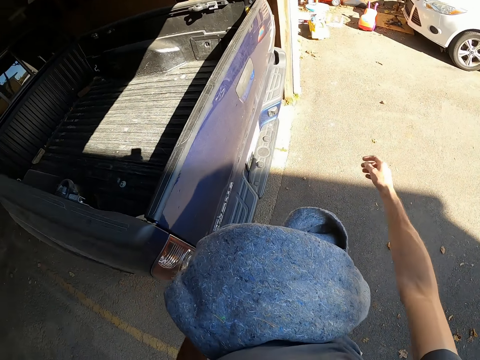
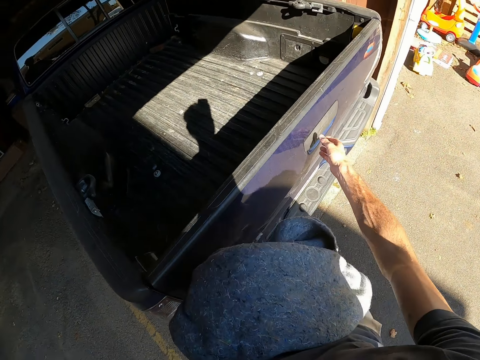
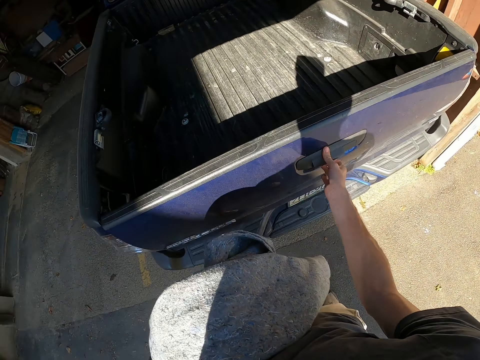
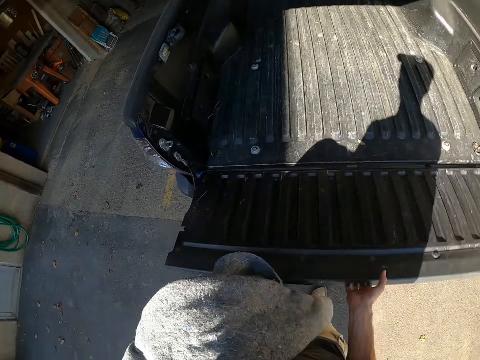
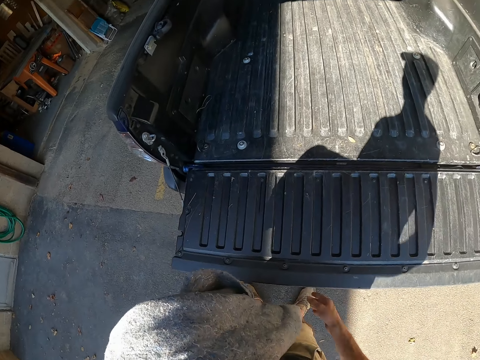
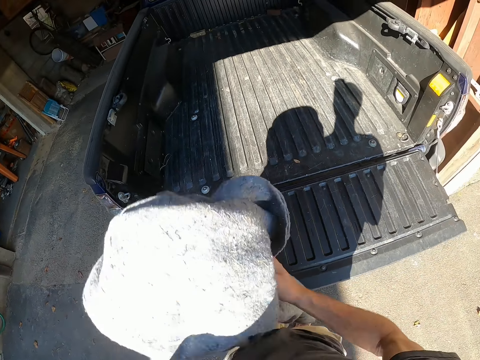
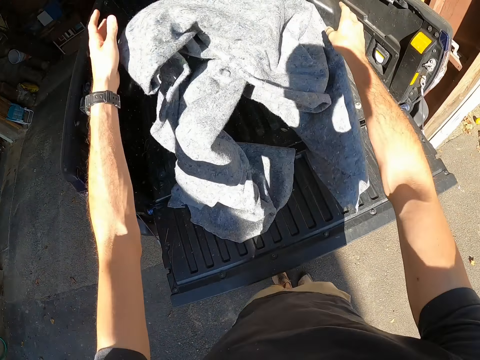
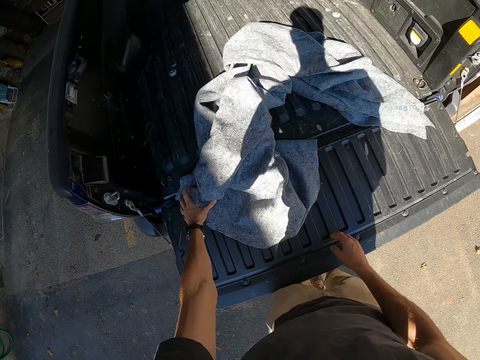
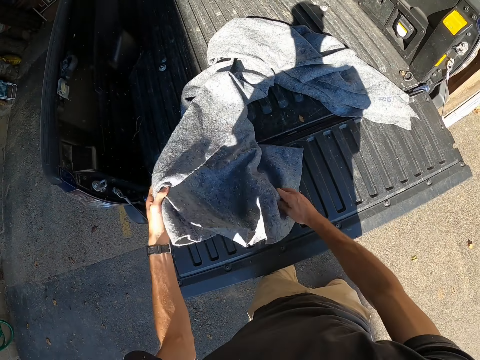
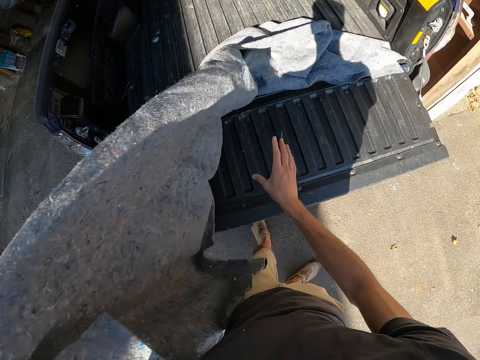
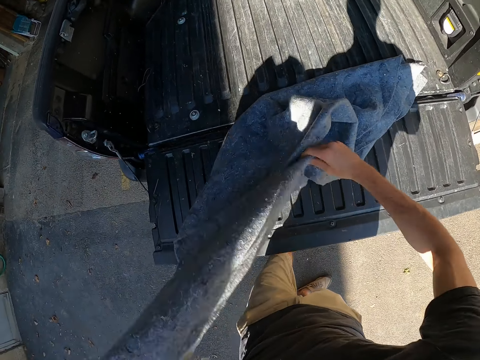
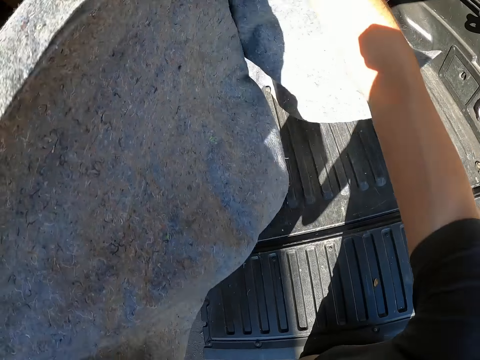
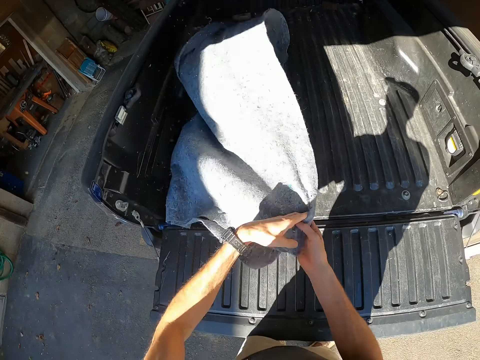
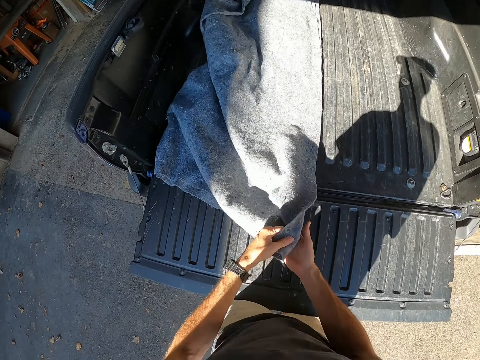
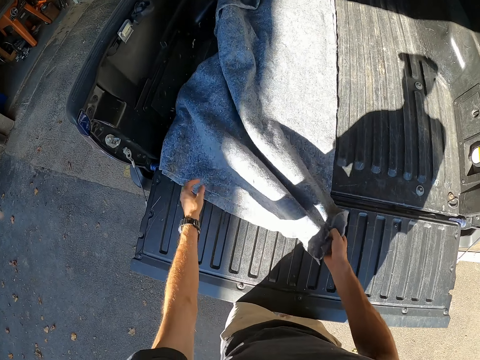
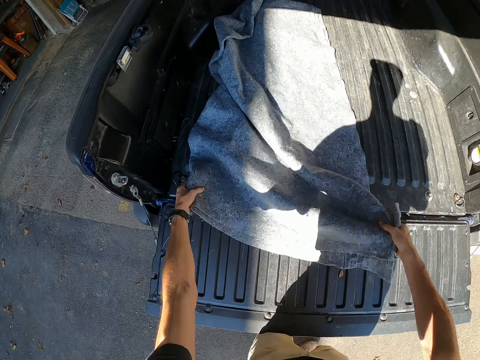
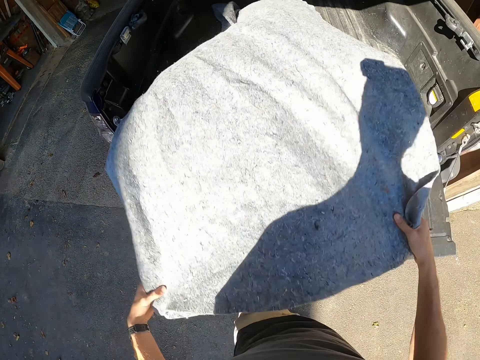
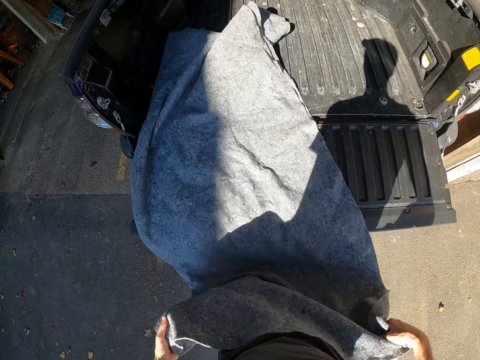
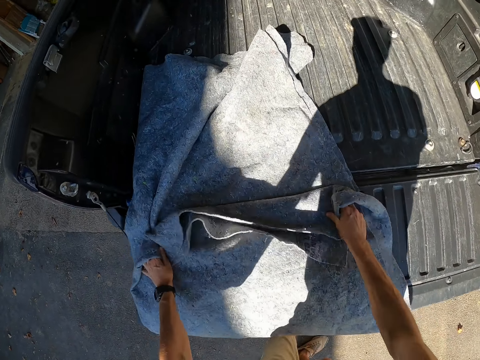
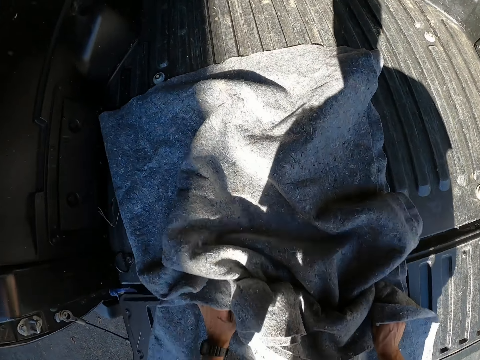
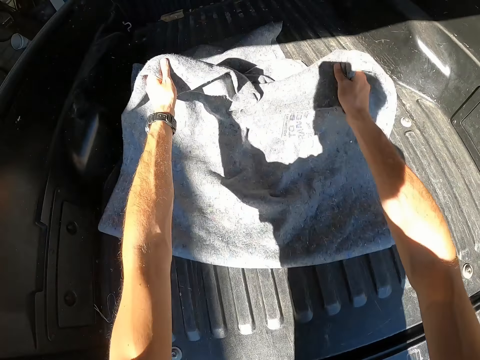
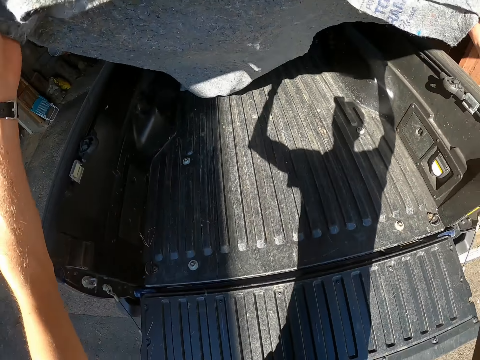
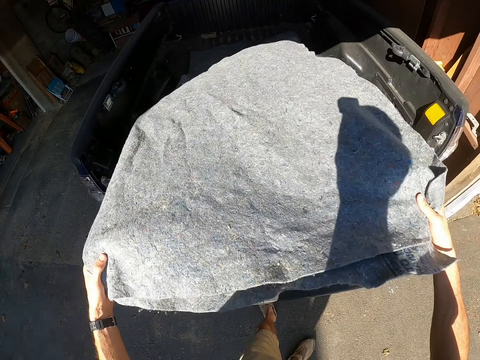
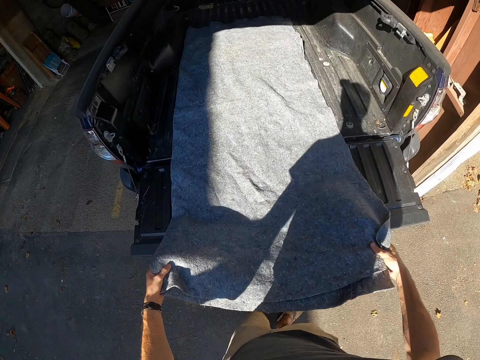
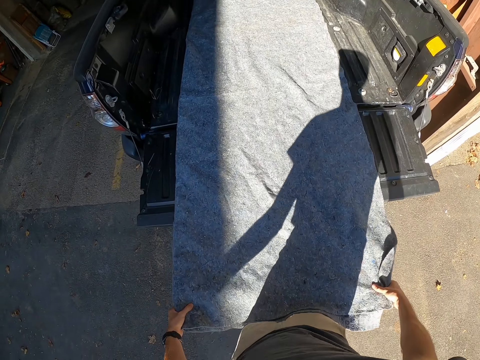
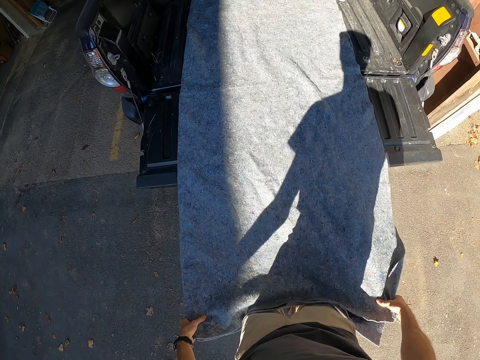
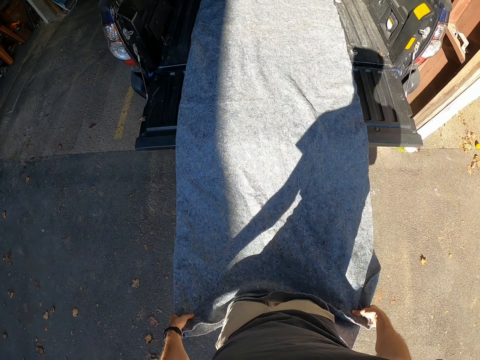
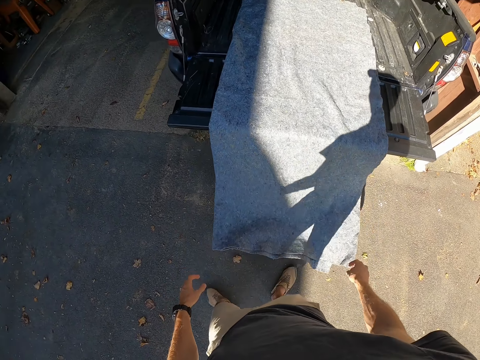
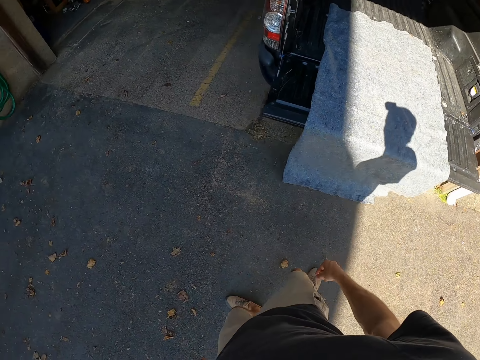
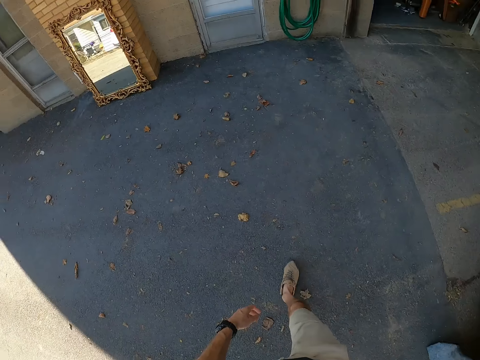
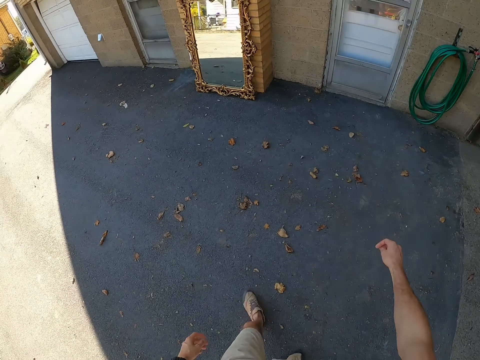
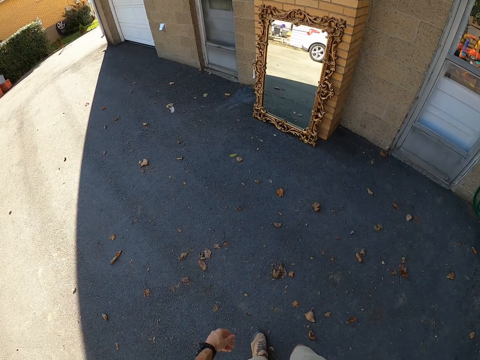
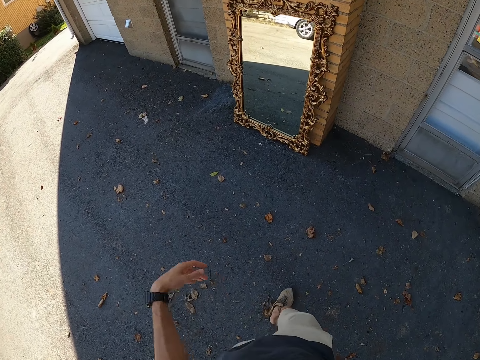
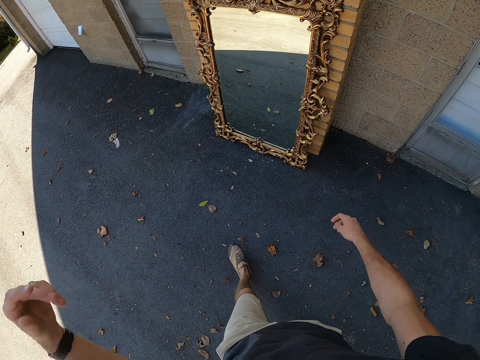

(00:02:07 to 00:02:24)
The camera wearer opens the pickup trunk. They drop the cloth. They unfold the blanket in the pickup trunk. They straighten the cloth. They lift the cloth repeatedly. They drop the cloth. They walk around the compound.

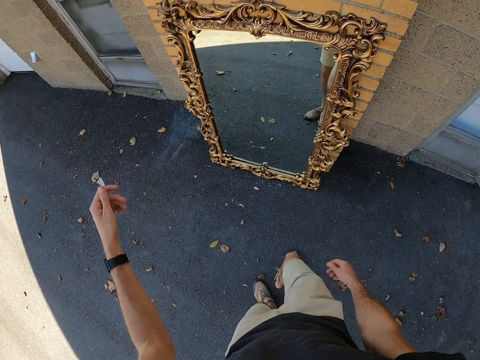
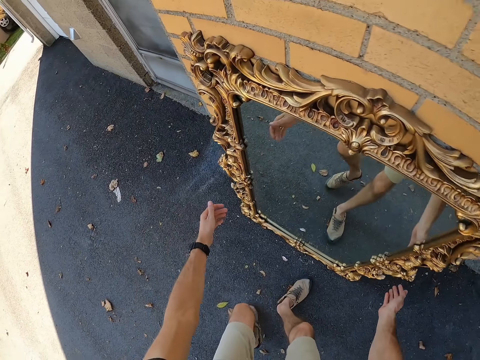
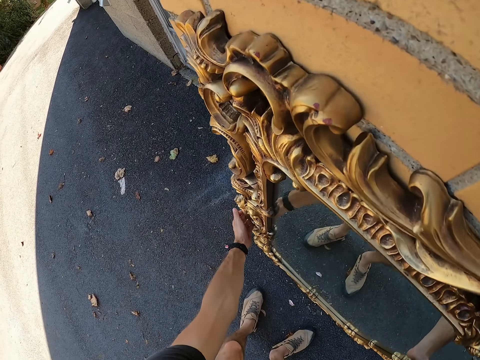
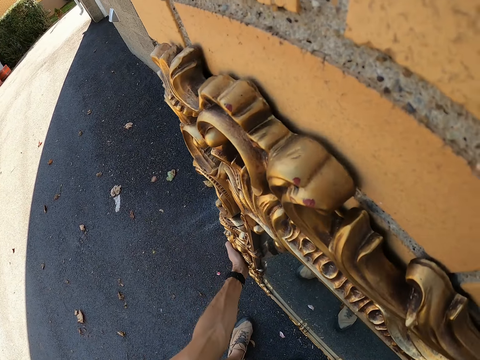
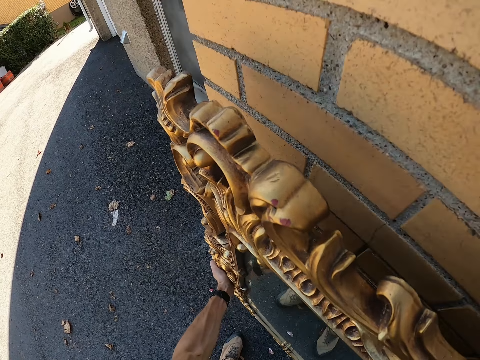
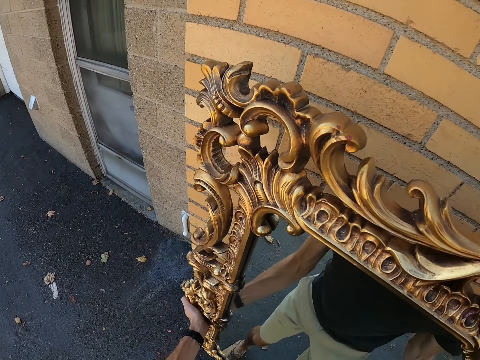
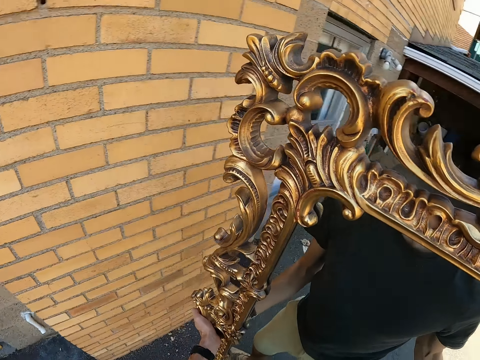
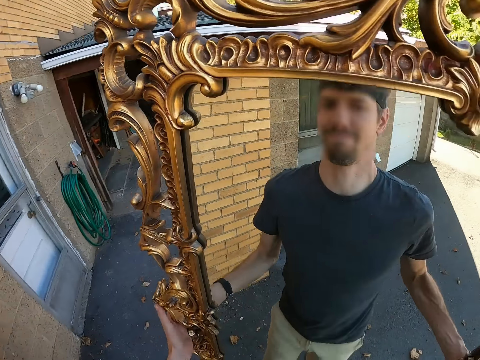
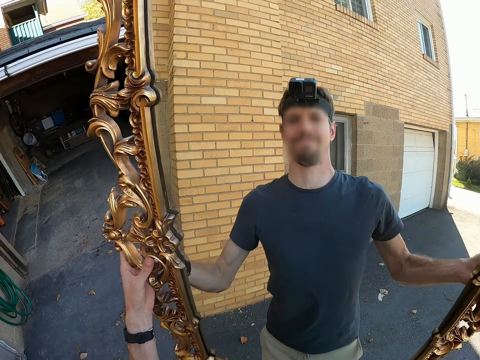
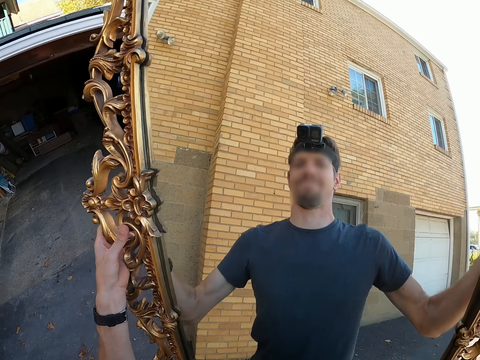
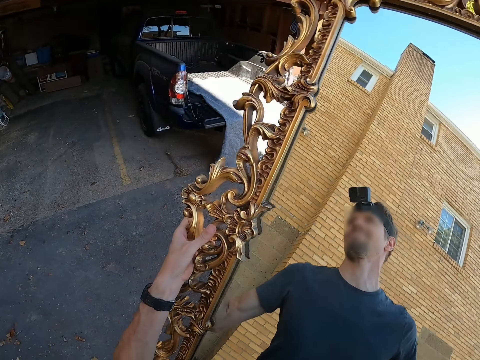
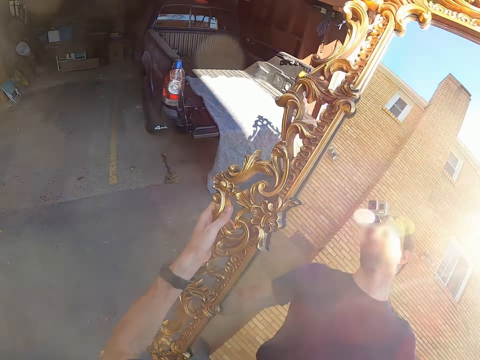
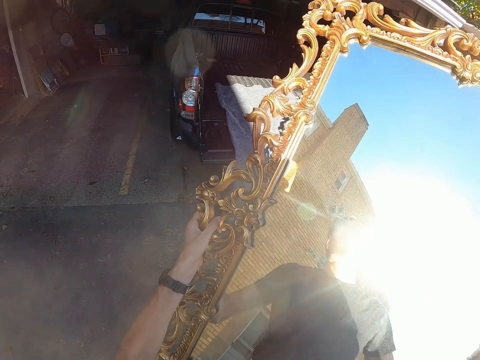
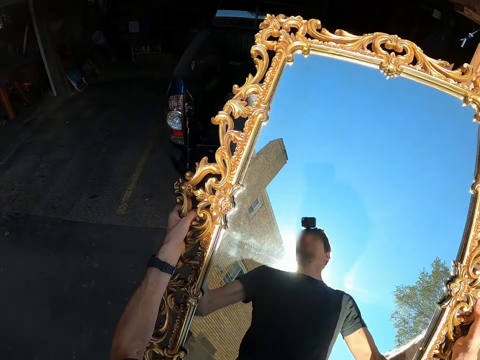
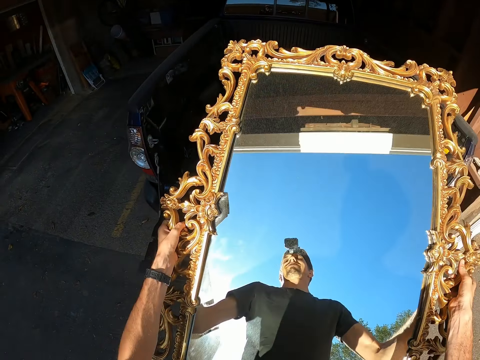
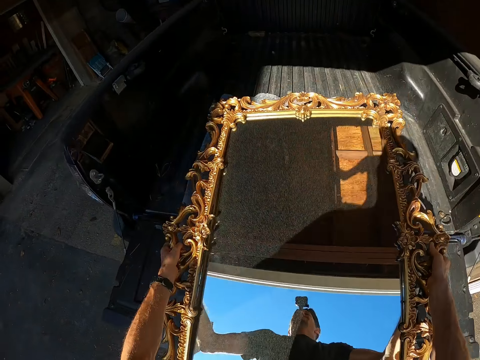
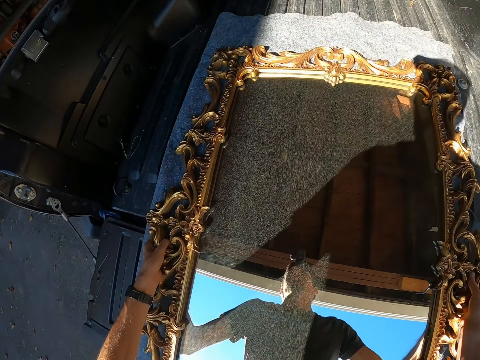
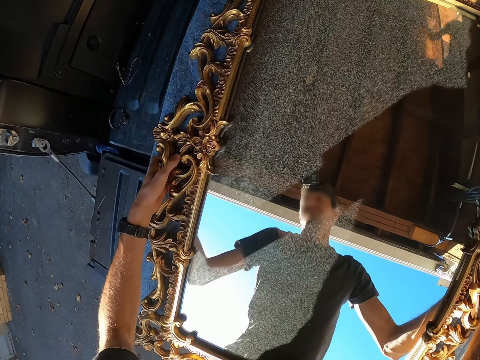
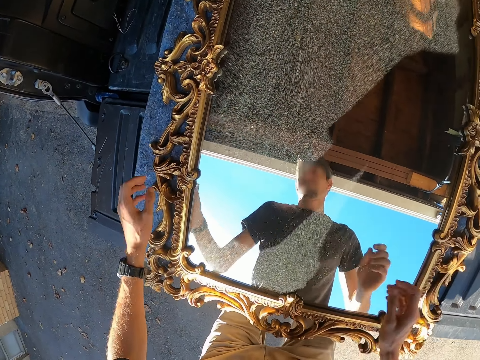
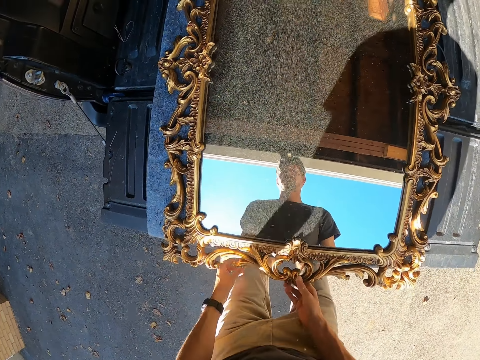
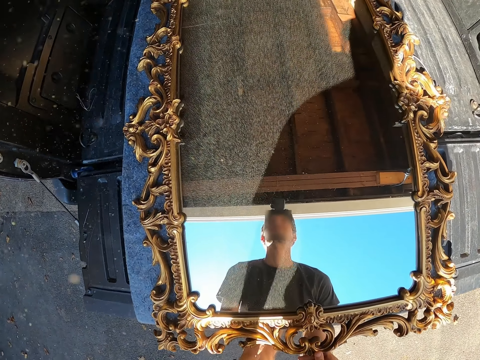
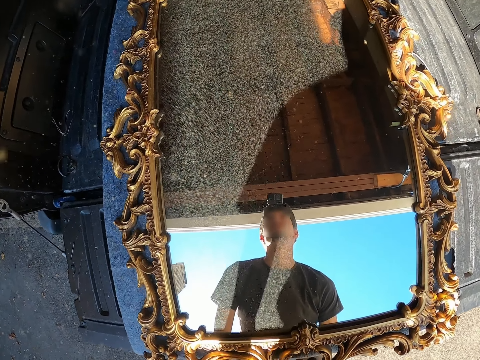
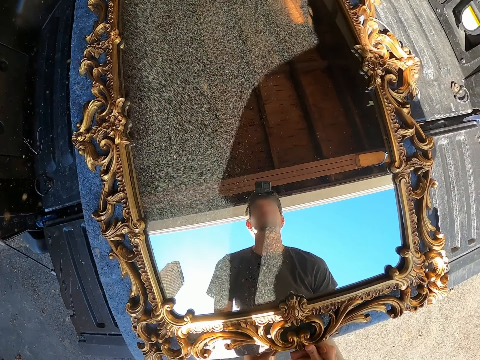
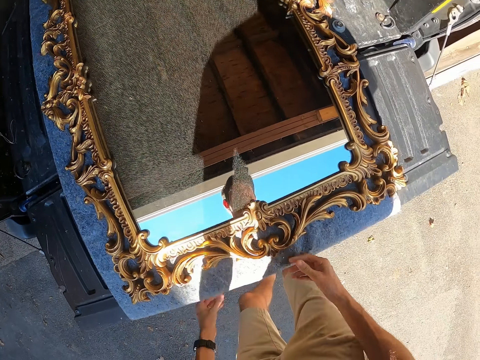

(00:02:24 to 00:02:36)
The camera wearer picks a mirror. They put the mirror on the pickup trunk. They push the mirror in the pickup trunk.
